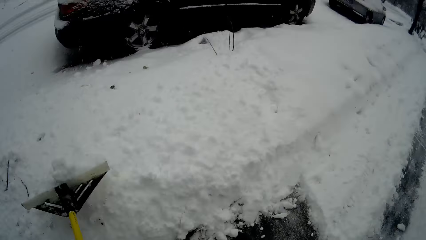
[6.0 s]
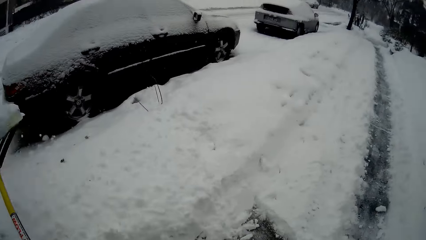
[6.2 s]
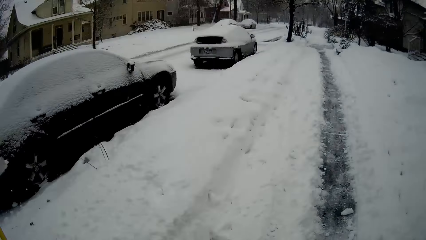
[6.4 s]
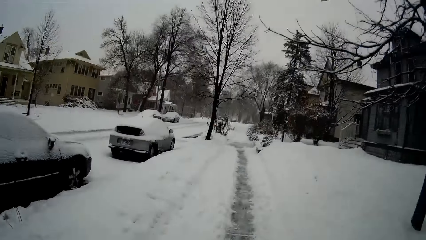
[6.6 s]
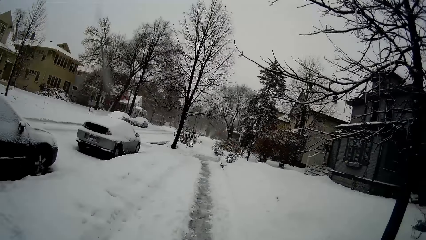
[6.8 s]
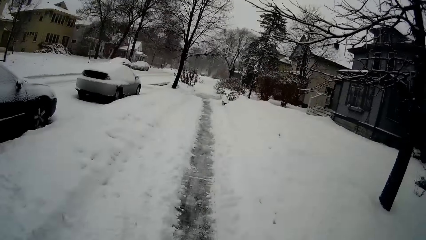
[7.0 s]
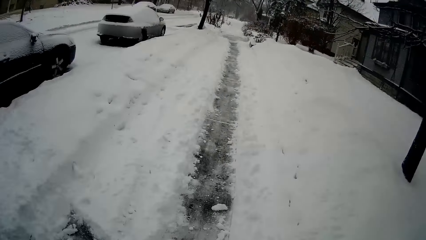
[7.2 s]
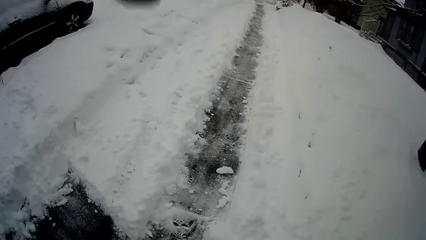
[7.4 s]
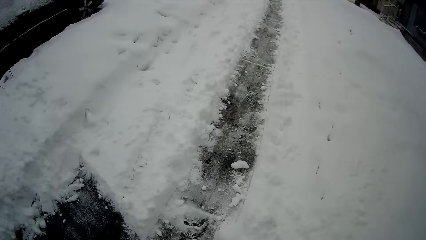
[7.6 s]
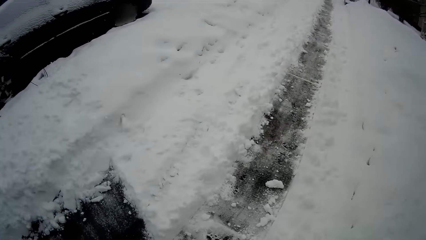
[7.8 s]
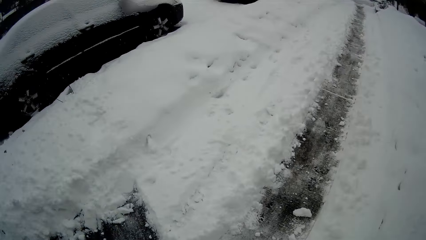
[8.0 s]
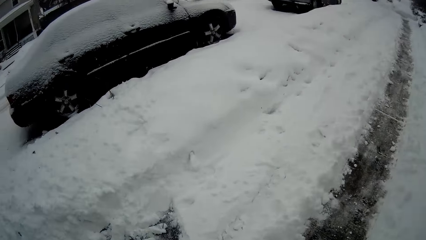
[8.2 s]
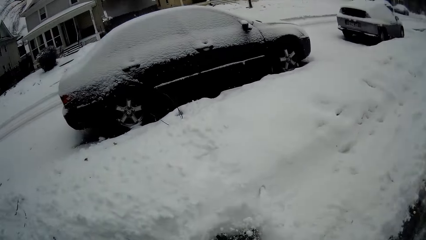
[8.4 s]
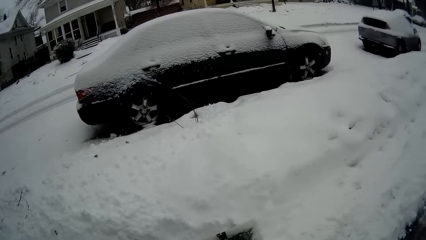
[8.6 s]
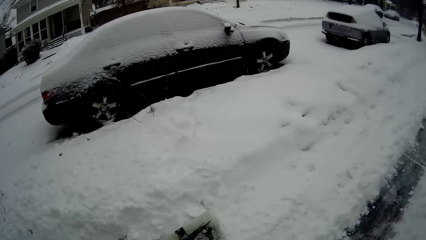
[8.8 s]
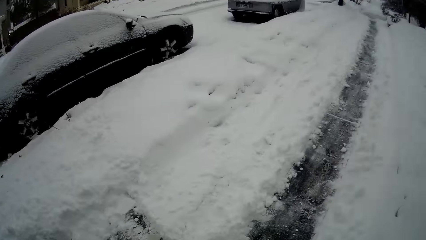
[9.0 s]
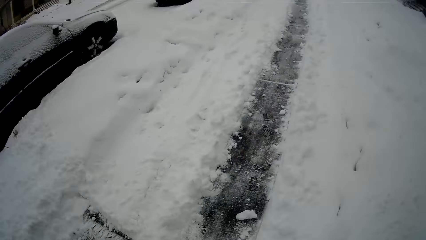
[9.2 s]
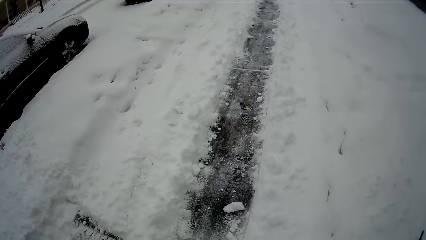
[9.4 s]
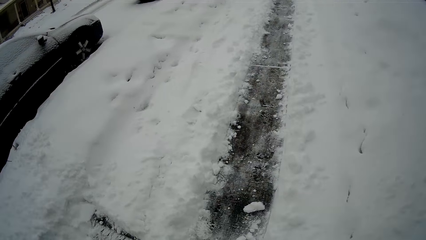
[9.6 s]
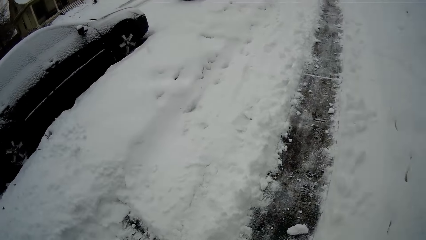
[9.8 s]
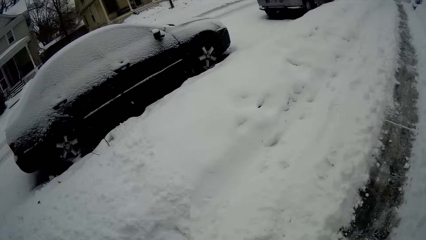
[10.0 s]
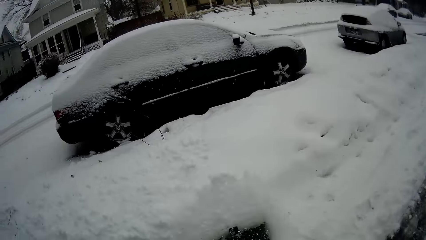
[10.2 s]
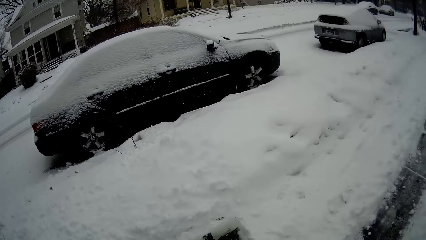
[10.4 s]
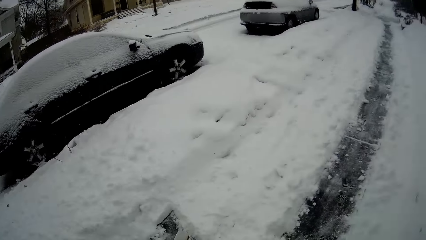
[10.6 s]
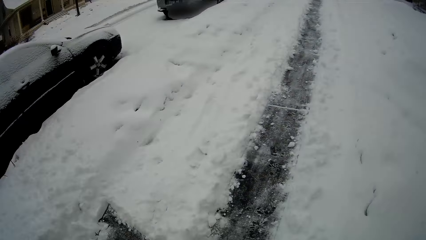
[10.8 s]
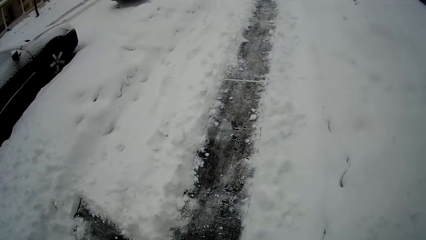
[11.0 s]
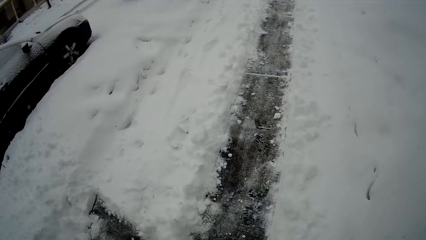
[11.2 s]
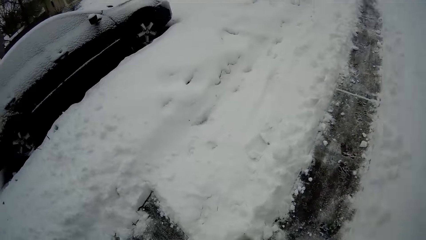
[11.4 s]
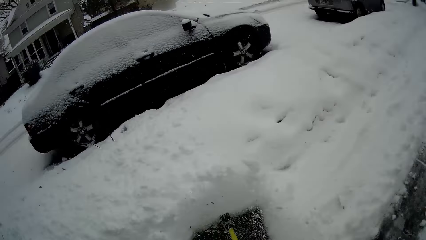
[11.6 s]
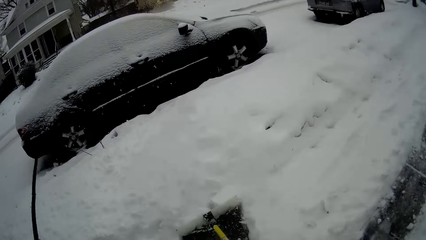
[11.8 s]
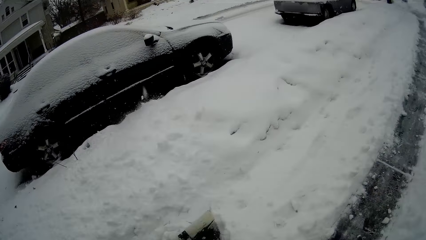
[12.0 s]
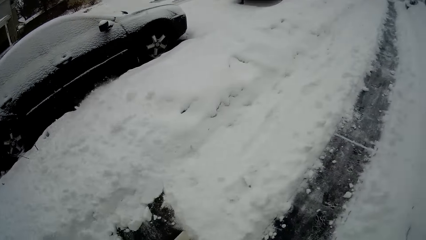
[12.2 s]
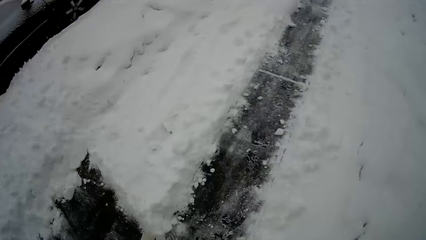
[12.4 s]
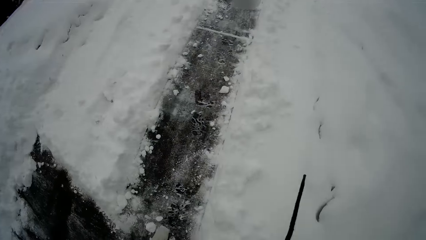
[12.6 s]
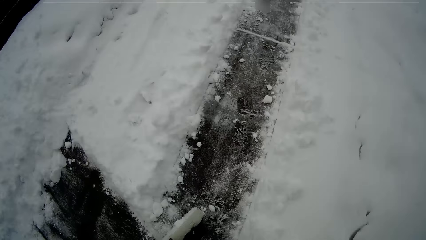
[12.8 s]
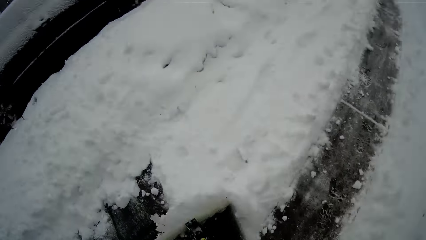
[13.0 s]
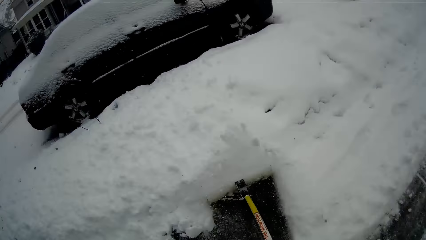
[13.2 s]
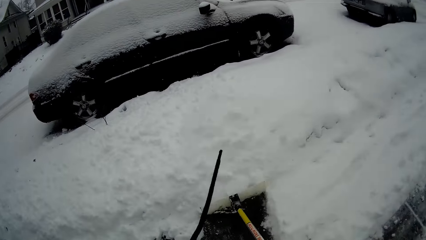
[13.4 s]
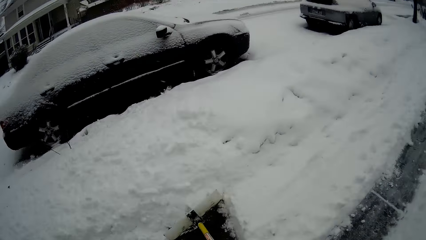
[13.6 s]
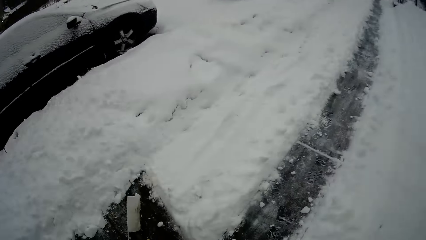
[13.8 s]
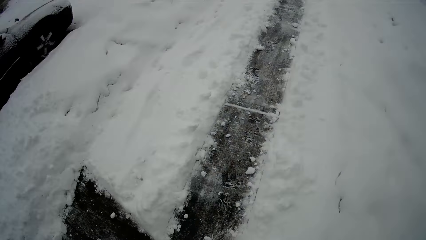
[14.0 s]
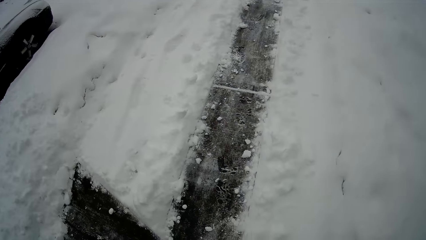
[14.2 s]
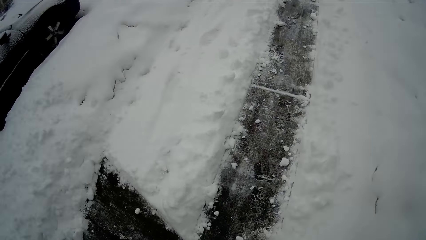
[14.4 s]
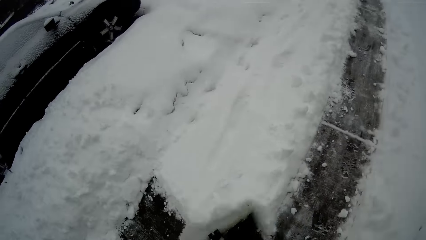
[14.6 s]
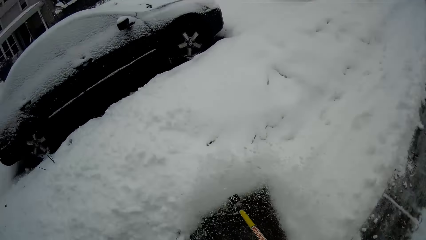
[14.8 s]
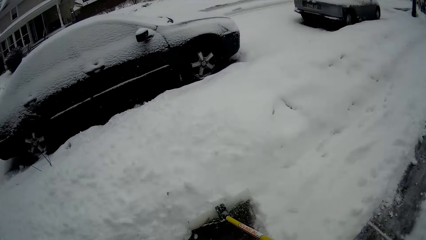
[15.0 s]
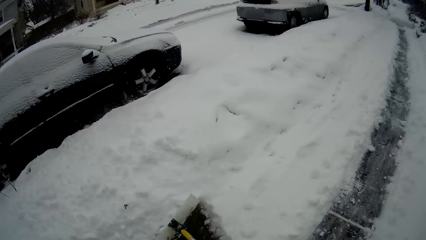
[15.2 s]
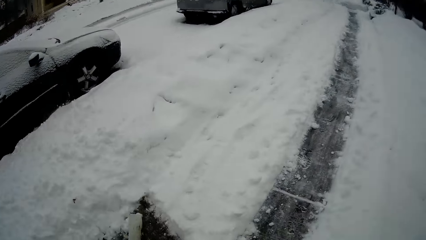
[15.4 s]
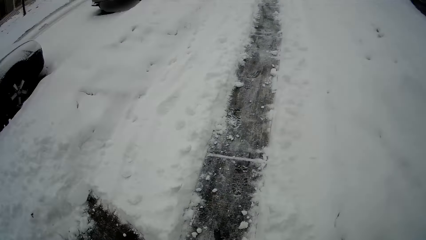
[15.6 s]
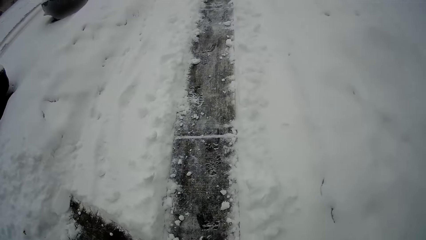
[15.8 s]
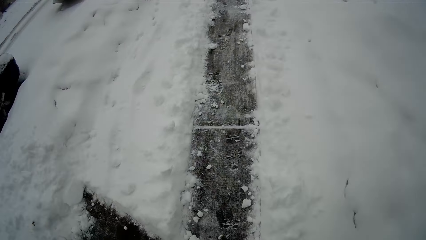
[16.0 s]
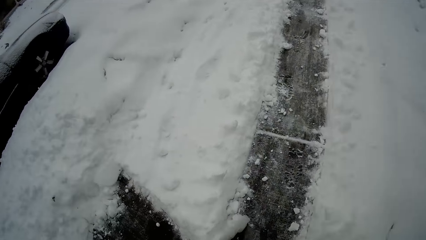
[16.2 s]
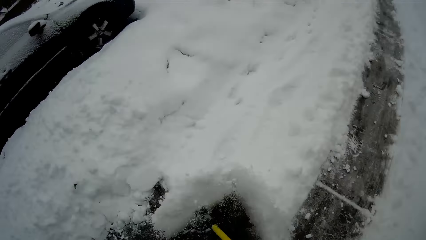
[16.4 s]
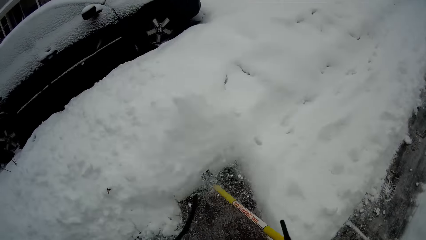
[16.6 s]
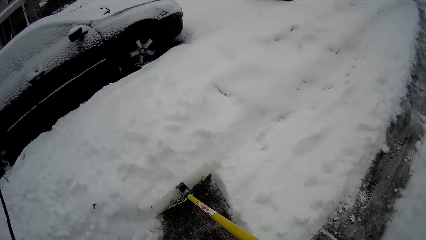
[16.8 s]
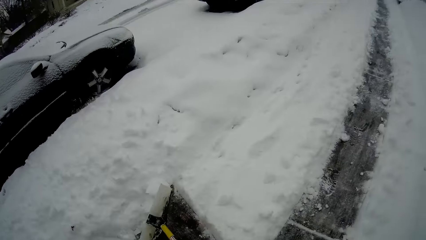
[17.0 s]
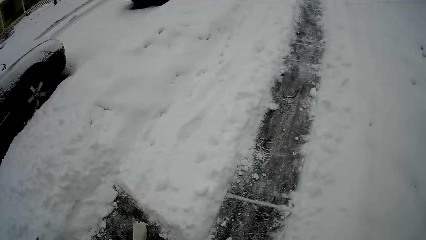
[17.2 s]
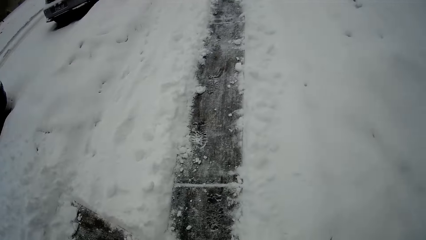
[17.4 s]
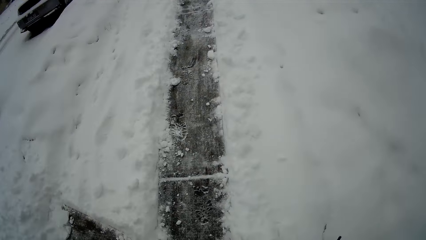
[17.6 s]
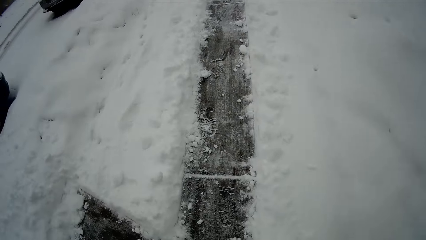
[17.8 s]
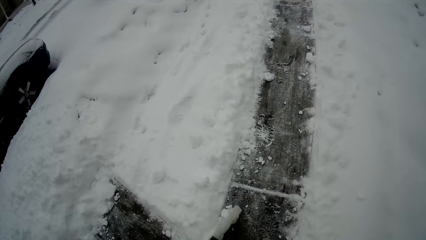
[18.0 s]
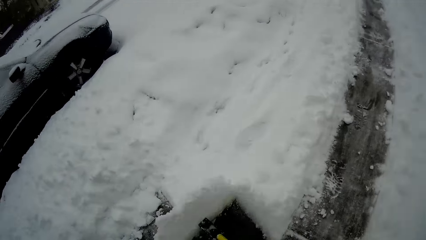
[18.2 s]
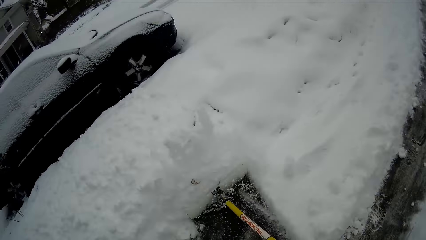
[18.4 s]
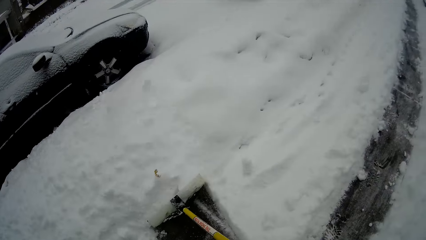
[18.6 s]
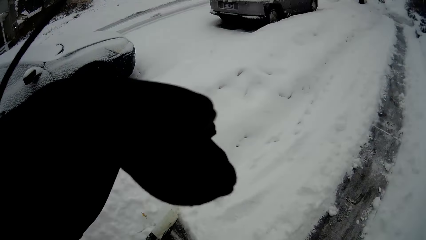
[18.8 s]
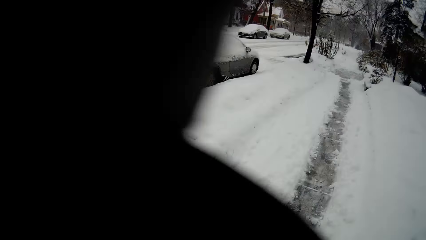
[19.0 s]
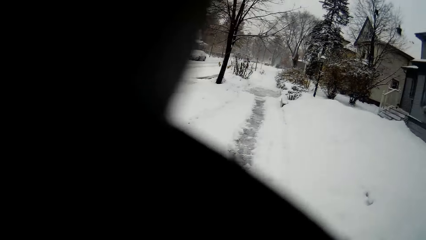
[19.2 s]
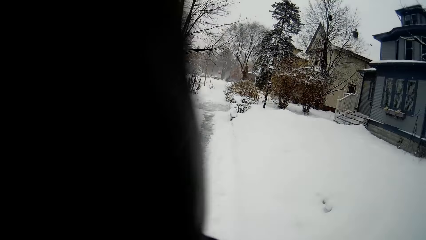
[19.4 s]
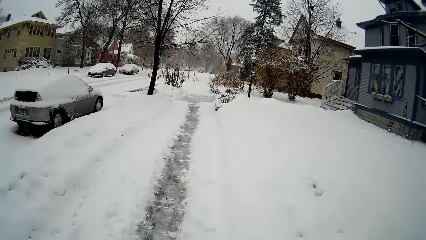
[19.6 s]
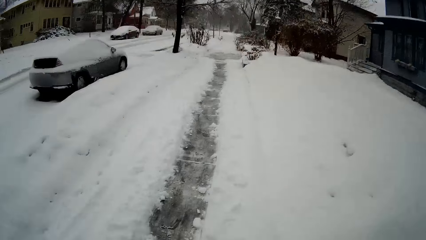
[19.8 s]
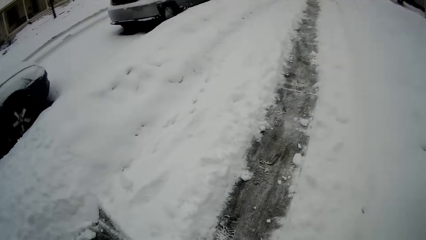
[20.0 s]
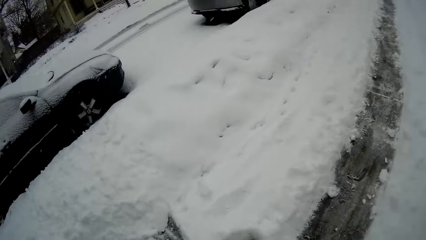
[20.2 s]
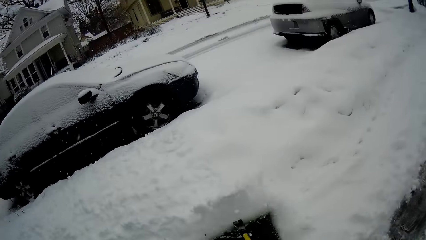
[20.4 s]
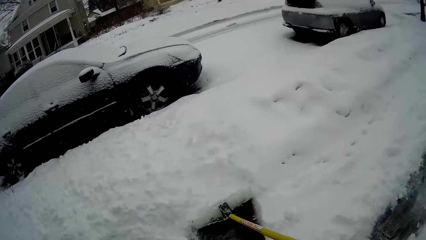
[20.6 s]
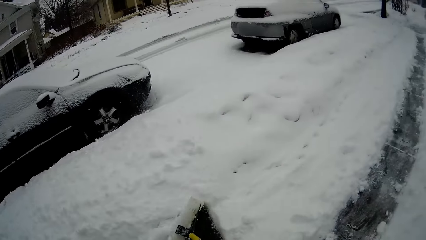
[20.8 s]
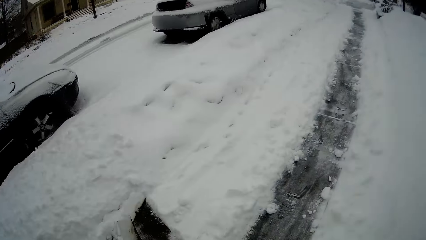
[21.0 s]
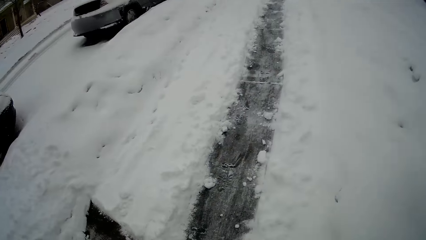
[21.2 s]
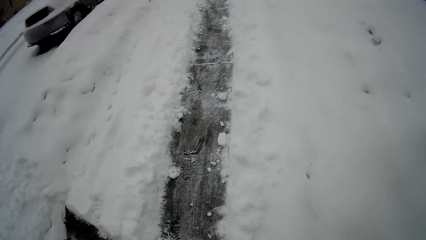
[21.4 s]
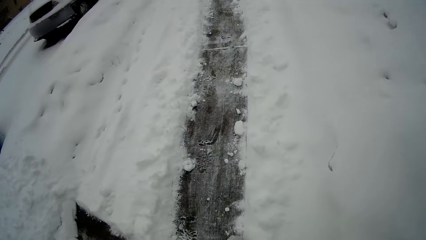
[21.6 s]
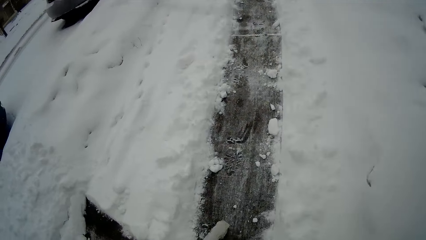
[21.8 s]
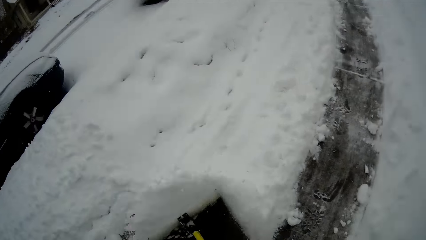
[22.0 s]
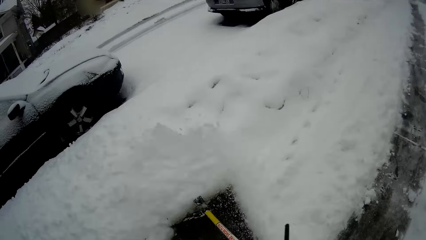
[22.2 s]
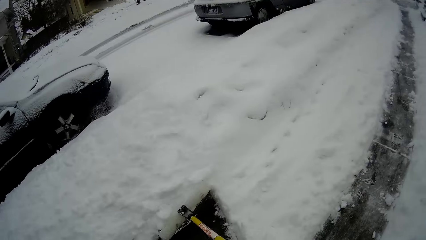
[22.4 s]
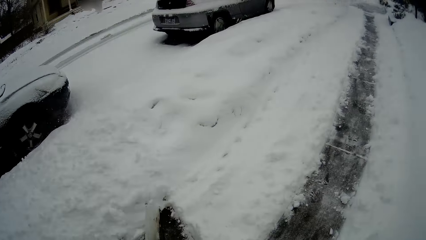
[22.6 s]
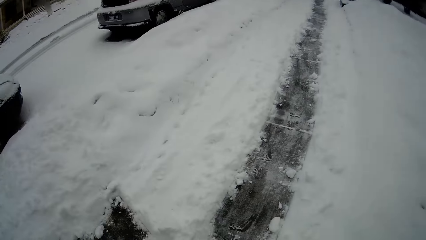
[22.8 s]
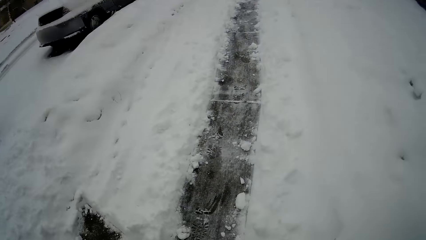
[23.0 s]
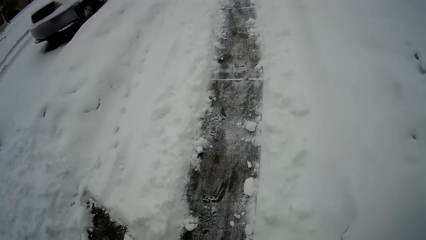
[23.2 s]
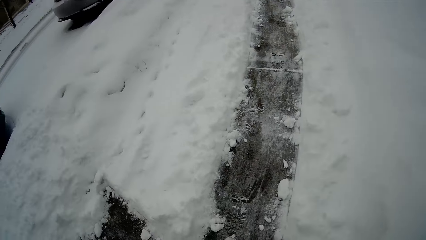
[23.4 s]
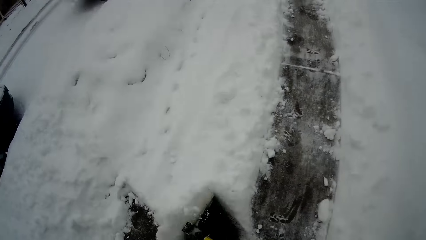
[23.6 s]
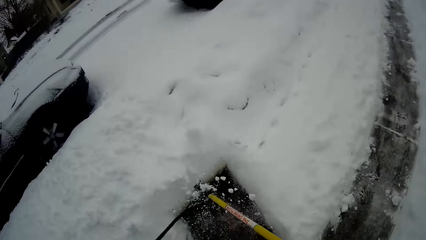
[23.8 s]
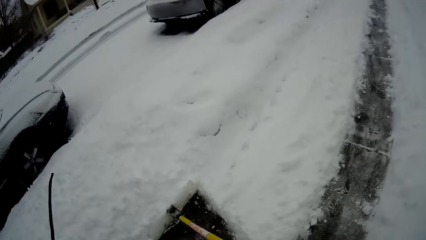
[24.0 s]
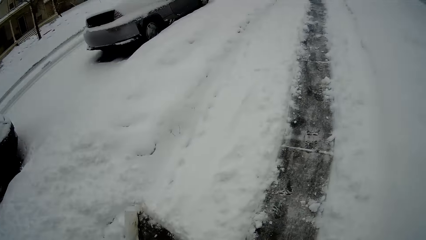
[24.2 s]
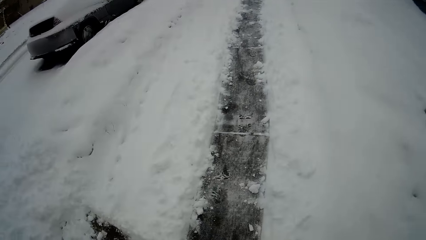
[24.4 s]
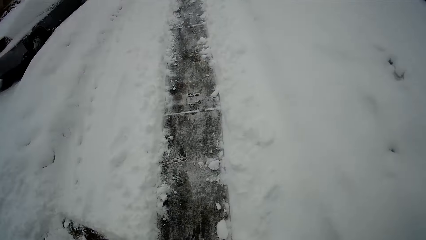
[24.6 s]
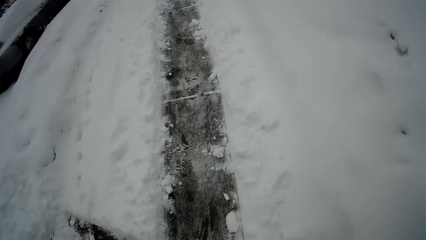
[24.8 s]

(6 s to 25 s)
The camera wearer collects snow with a snow shovel. They throw snow with the snow shovel. They look around the road. They collect snow with the snow shovel. They clear snow on the road with the snow pusher shovel. They throw snow with the snow shovel. They collect snow with the snow shovel. They adjust a camera with a hand. They collect snow with the snow shovel. They clear snow on the road with the snow pusher shovel.
